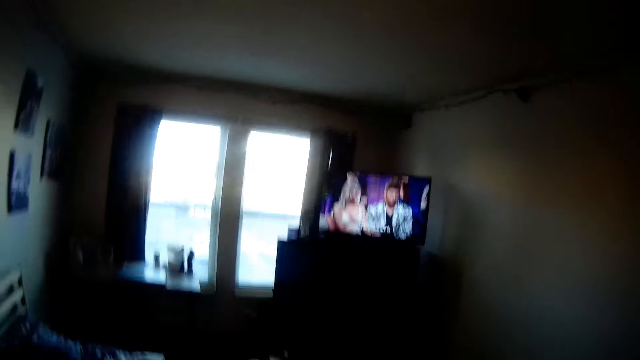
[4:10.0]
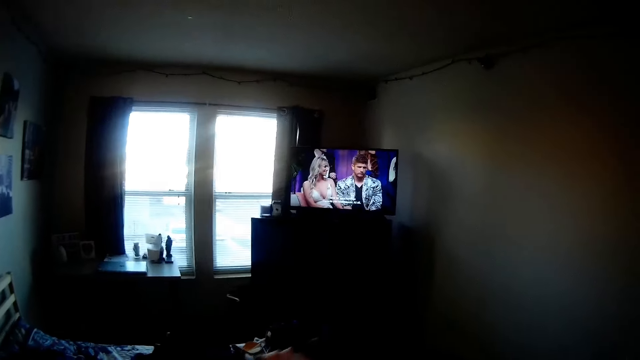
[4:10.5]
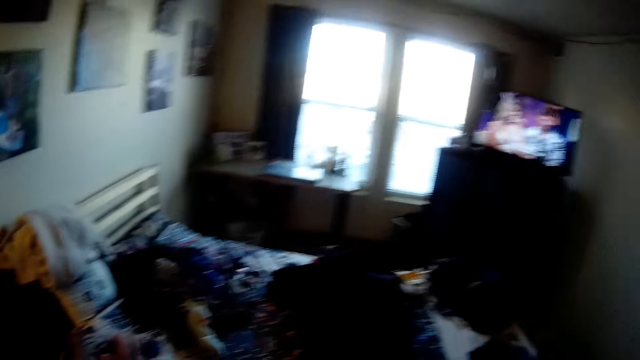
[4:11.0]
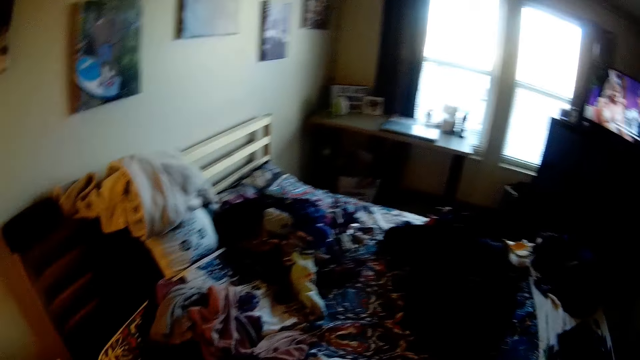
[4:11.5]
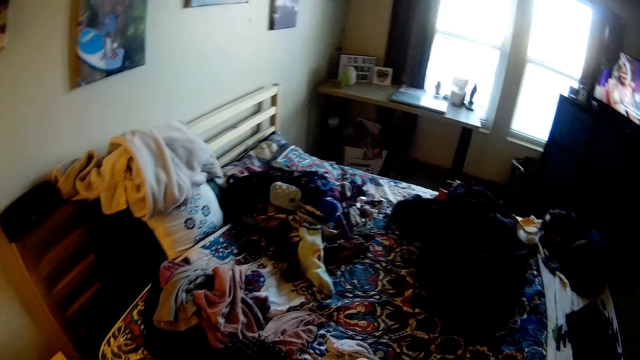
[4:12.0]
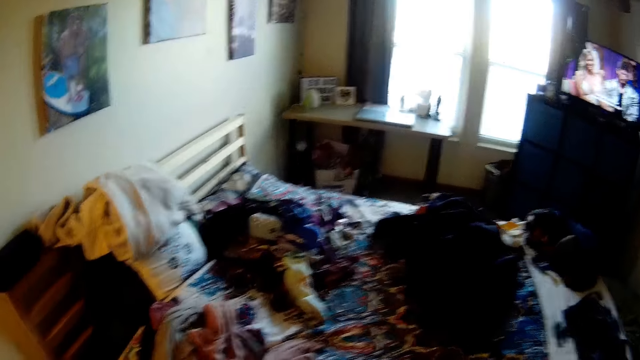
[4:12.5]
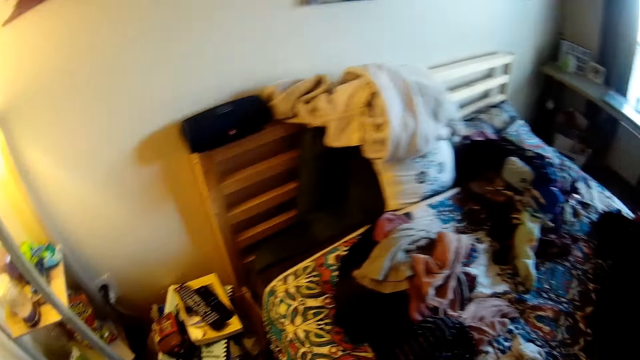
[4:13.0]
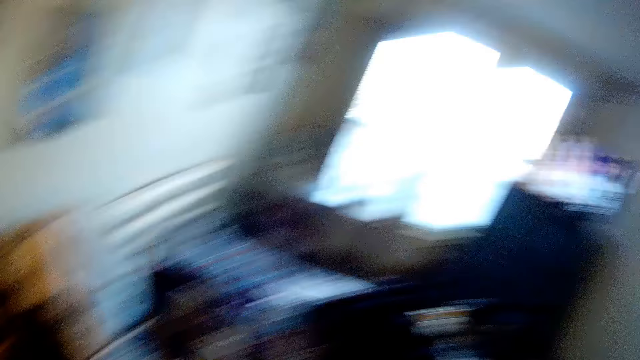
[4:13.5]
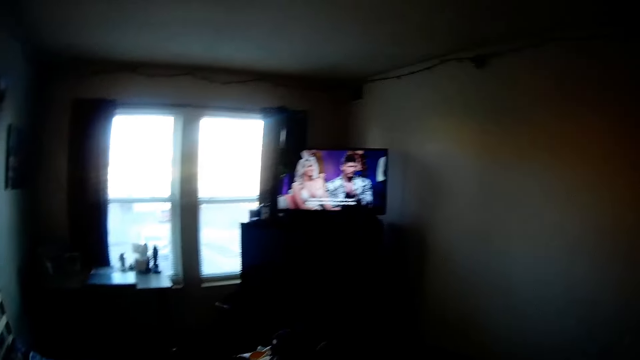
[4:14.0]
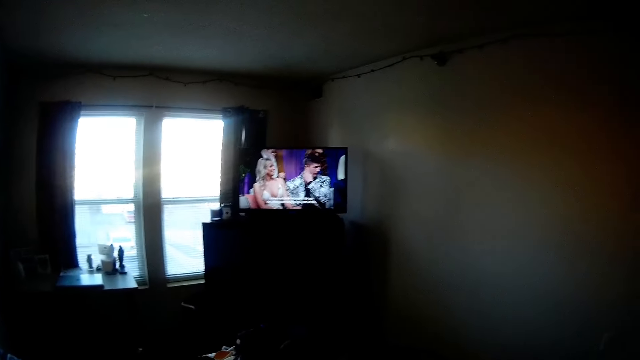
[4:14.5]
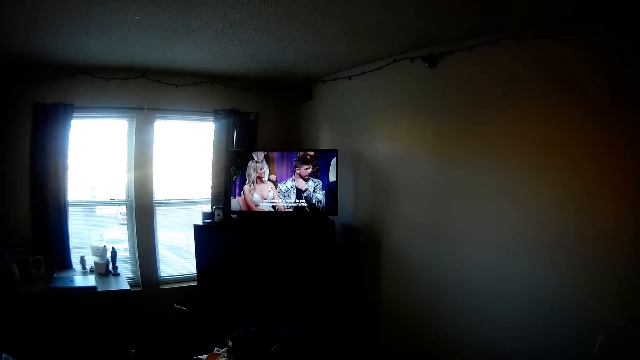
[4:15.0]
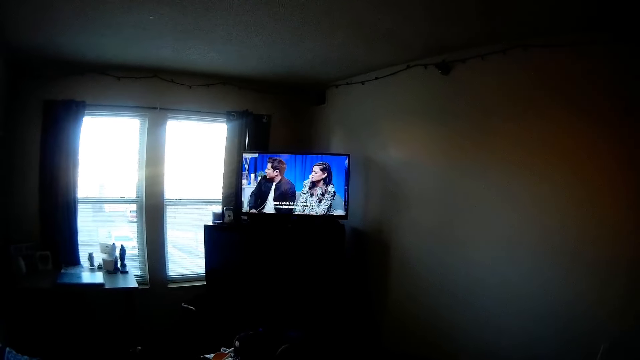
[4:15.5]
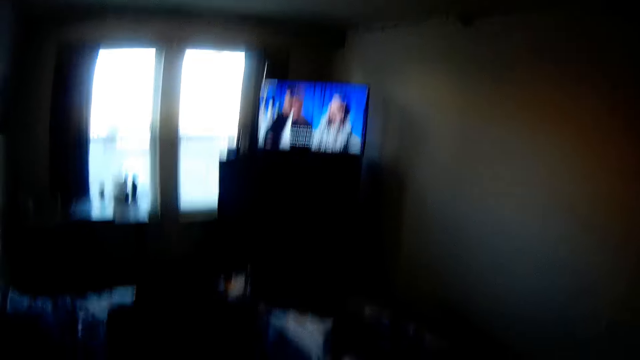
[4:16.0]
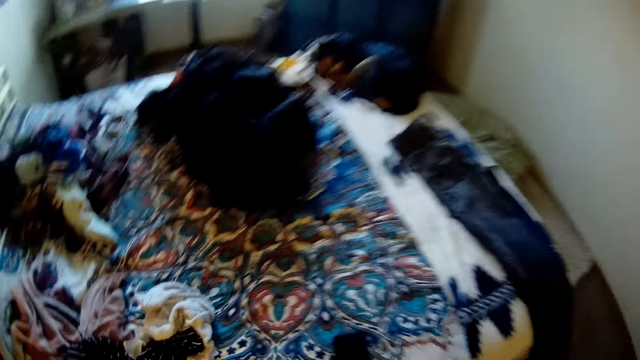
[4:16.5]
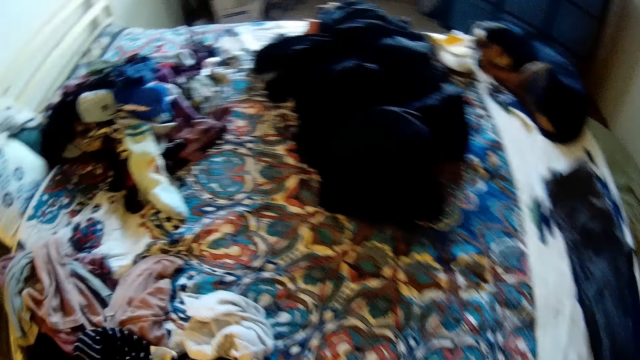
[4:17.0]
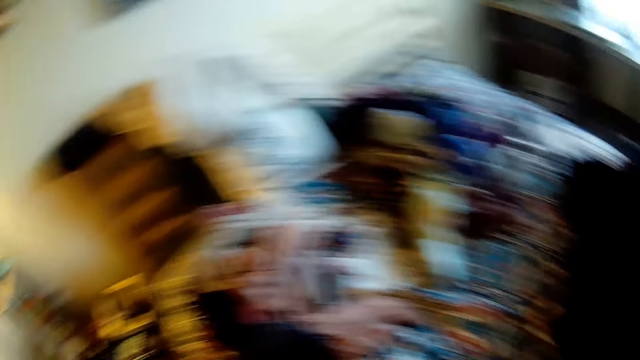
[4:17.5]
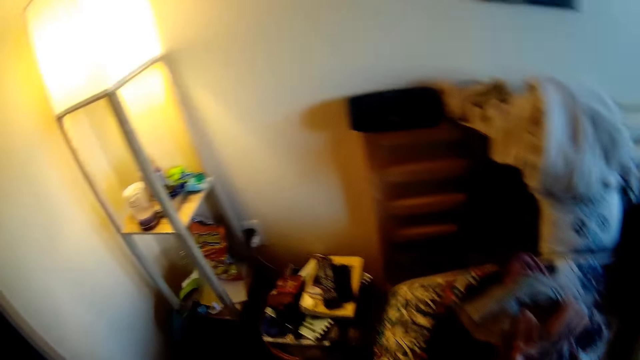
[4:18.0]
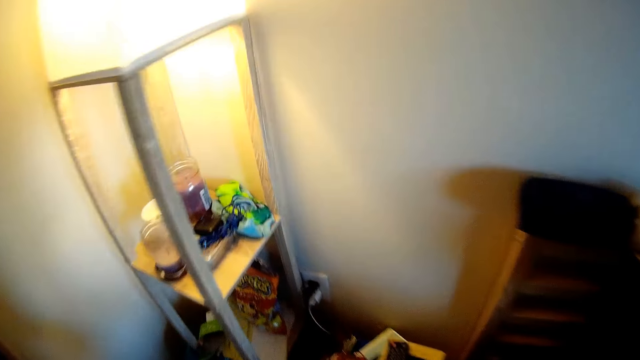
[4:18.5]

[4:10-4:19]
The camera wearer looks at the bed. They watch the television.

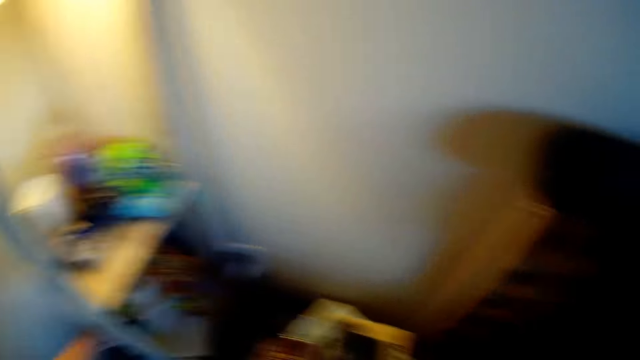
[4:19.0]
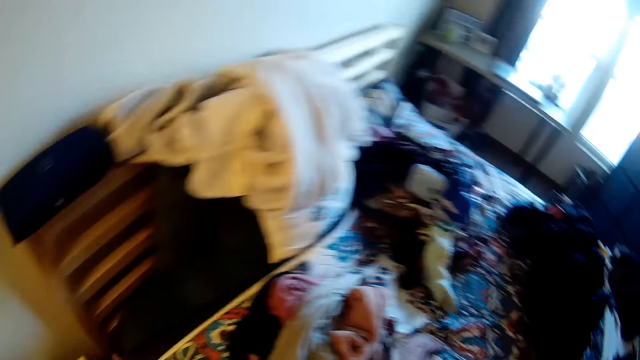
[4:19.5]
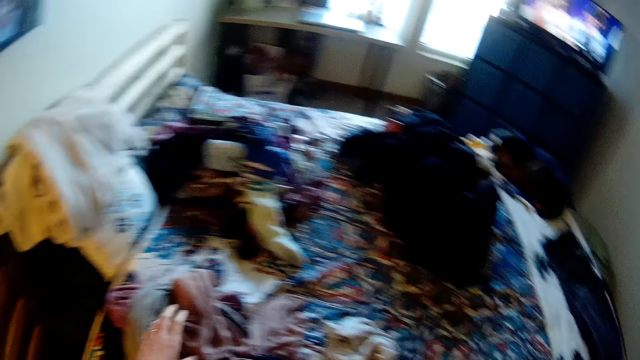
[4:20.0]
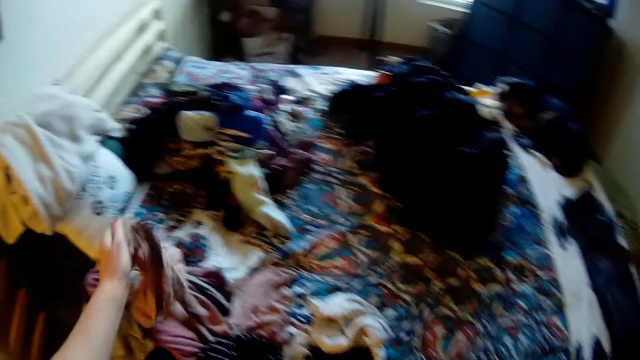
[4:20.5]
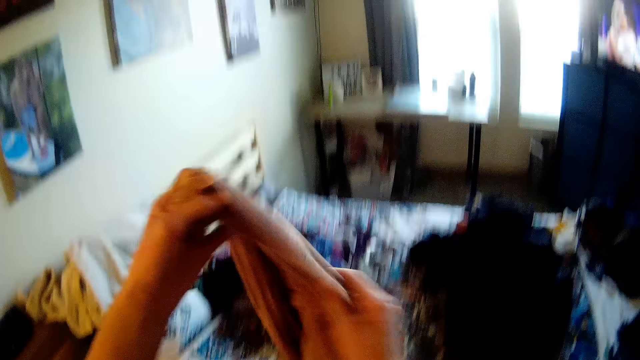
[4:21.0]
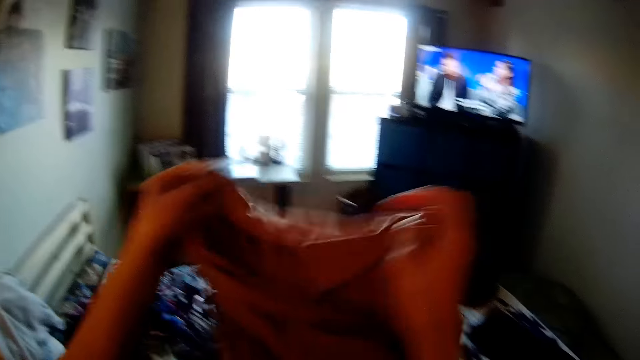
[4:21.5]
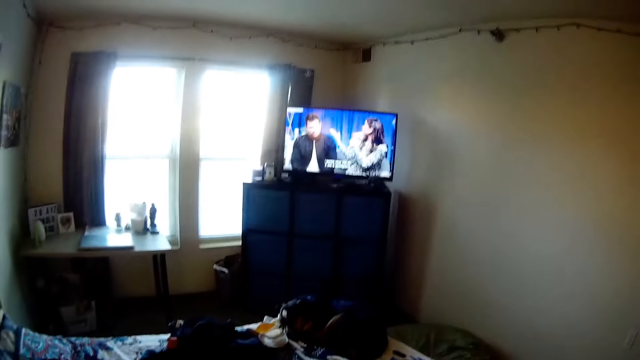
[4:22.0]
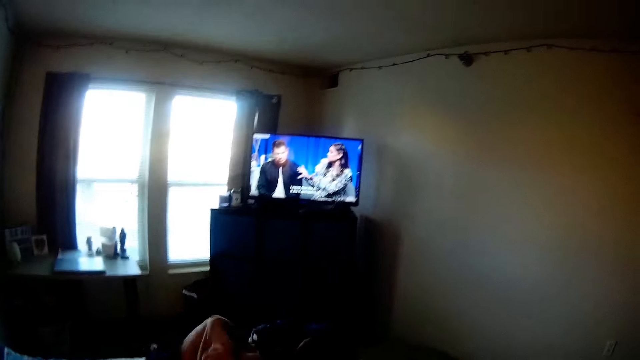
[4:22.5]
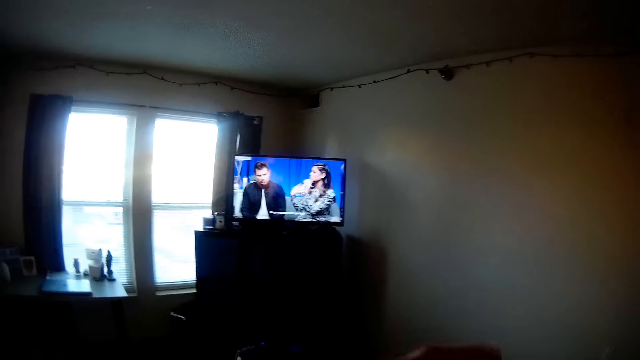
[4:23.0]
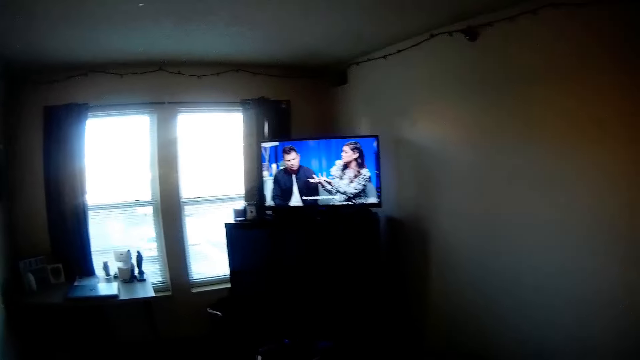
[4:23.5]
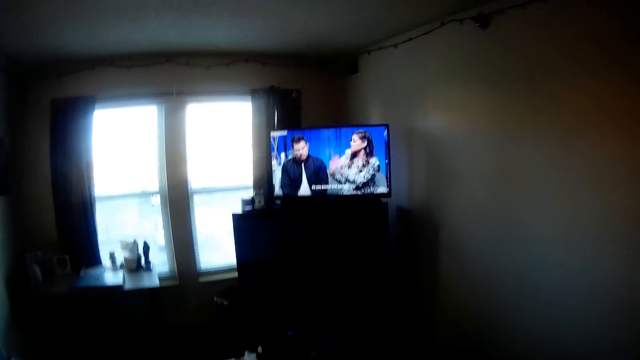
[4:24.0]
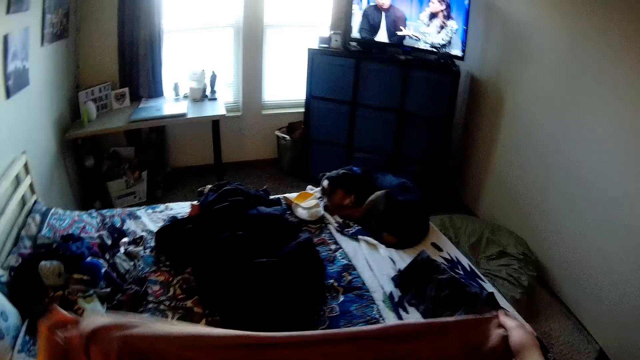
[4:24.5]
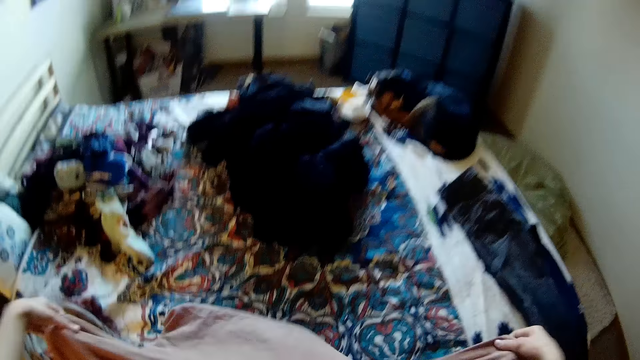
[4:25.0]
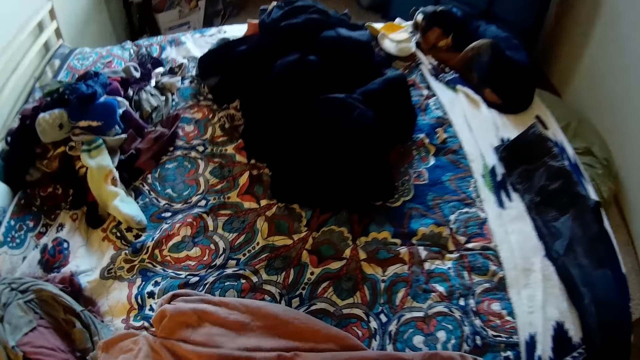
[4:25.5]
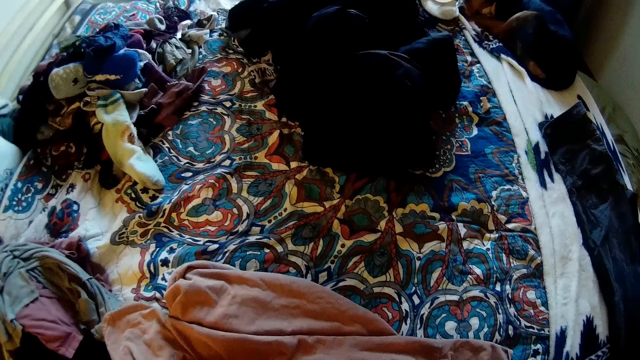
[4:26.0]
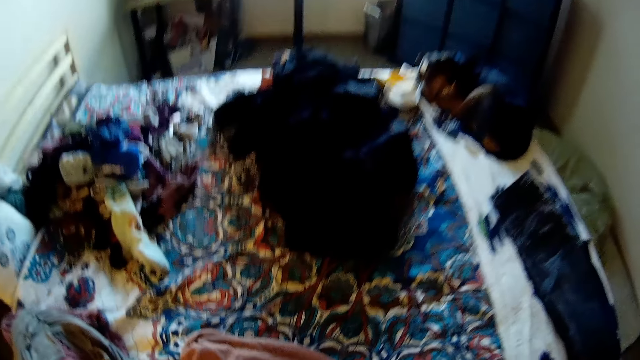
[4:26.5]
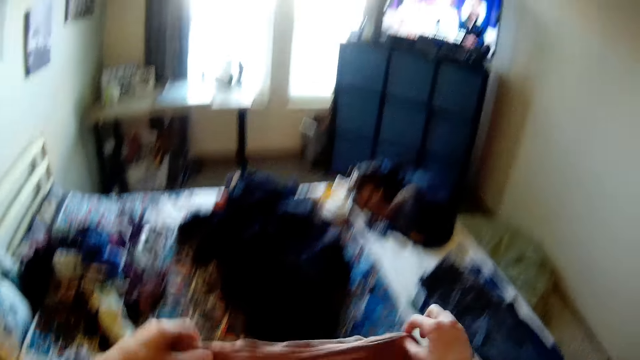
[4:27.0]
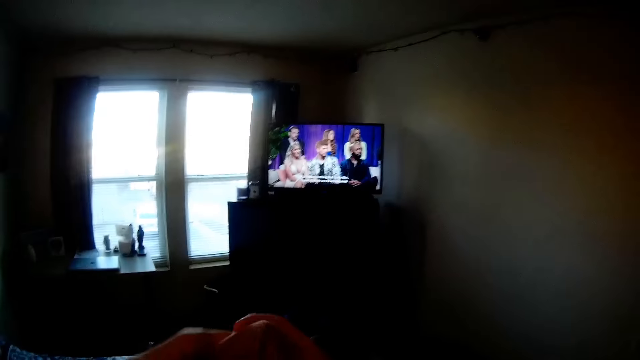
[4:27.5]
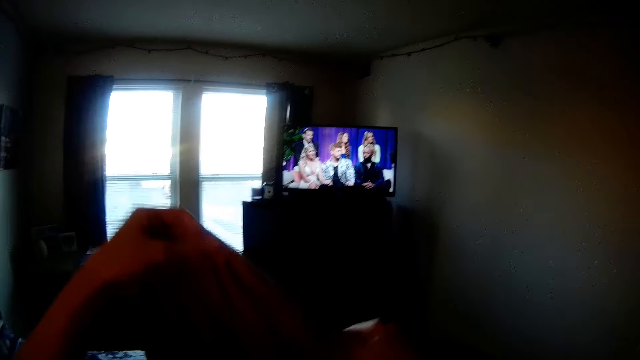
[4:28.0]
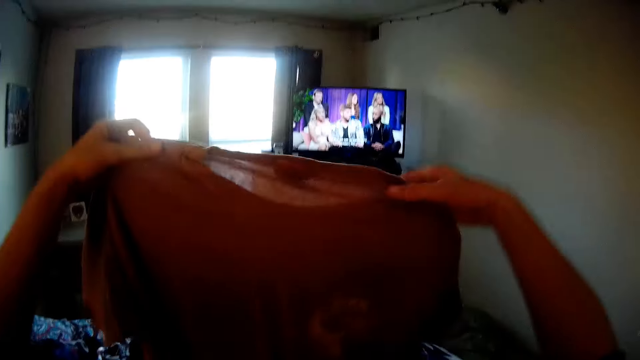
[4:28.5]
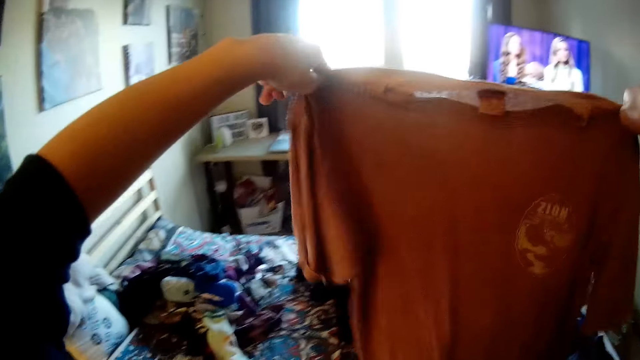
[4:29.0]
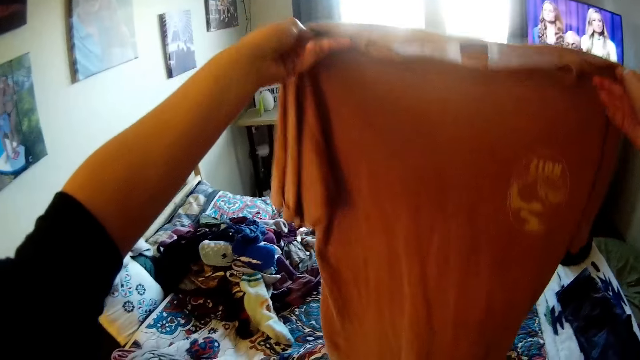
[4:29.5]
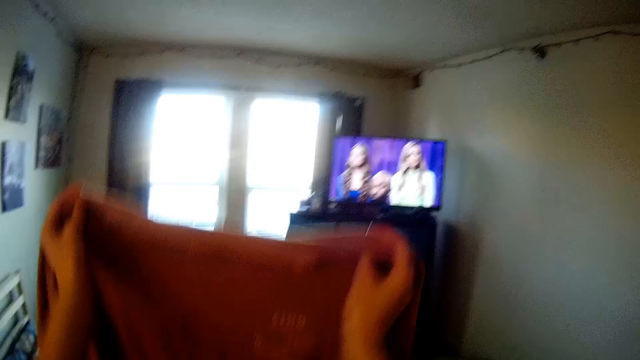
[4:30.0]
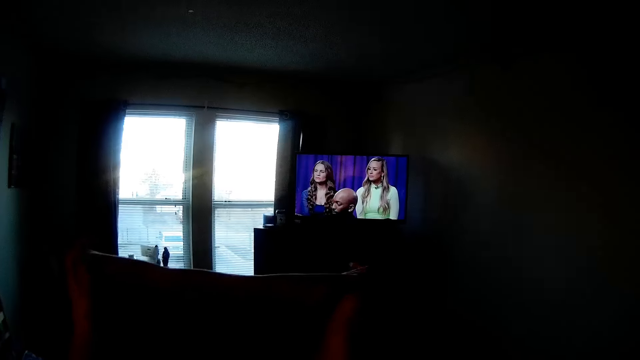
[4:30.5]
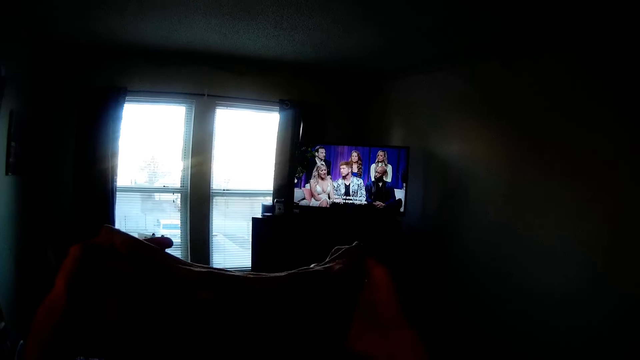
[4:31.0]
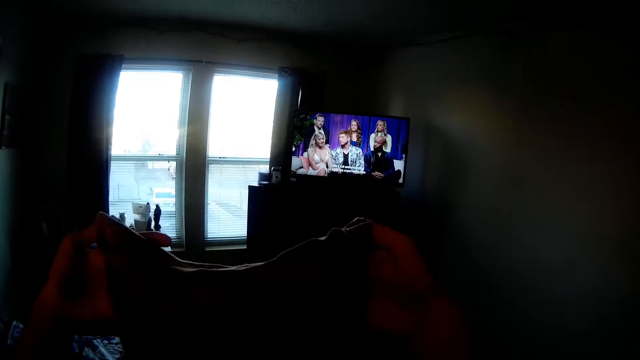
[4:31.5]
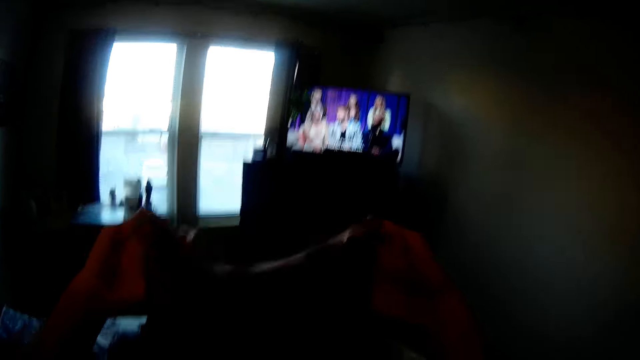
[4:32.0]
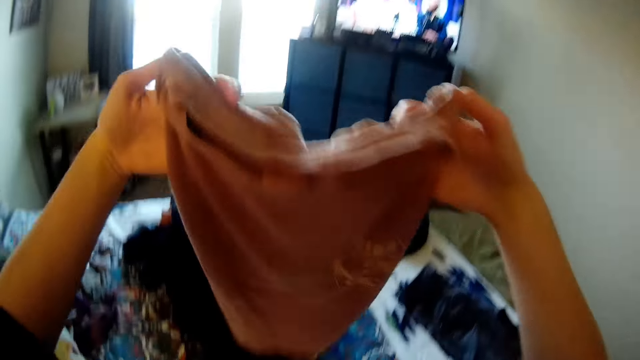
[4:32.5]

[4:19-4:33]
The camera wearer picks up a cloth from the bed. They hold the cloth. They watch the television. They arrange the cloth on the bed. They raise the cloth. They hold the T-shirt.
